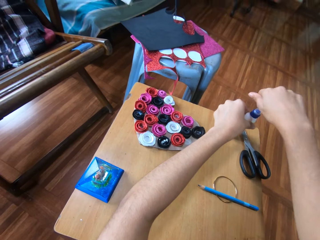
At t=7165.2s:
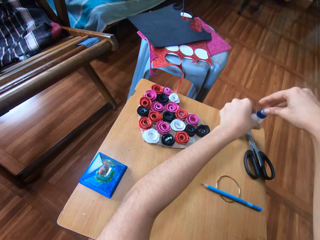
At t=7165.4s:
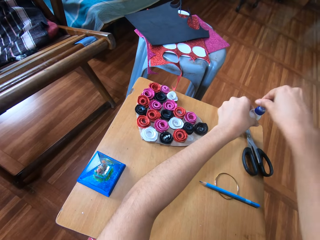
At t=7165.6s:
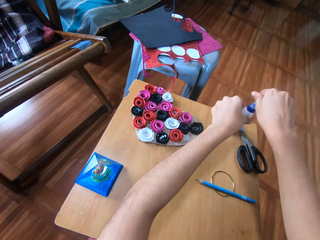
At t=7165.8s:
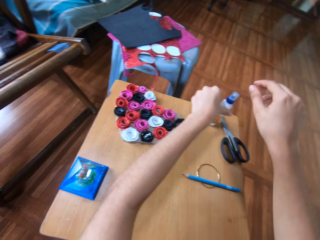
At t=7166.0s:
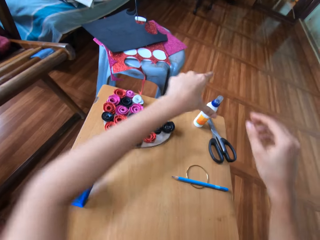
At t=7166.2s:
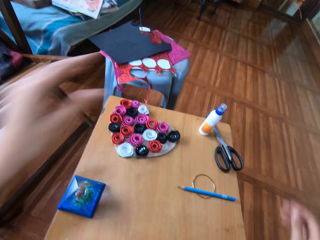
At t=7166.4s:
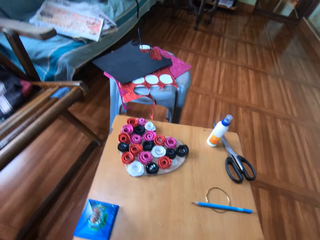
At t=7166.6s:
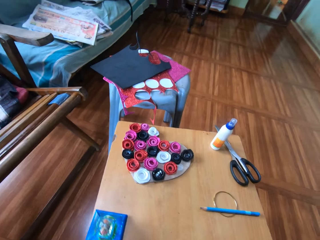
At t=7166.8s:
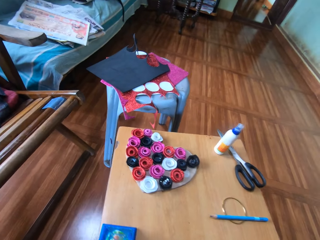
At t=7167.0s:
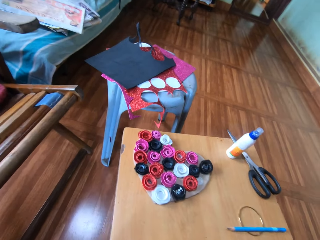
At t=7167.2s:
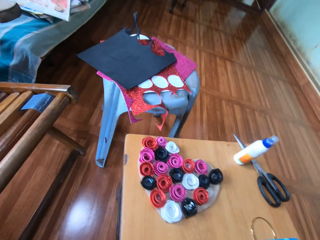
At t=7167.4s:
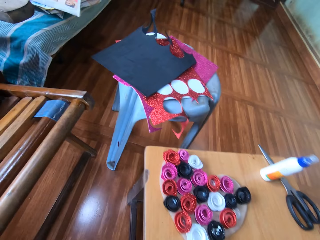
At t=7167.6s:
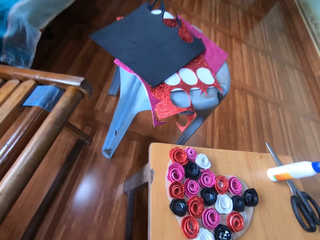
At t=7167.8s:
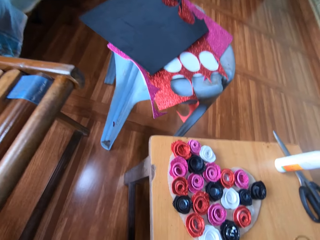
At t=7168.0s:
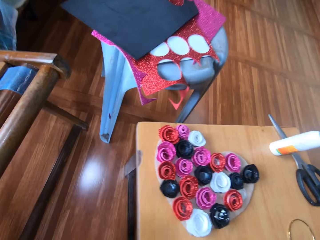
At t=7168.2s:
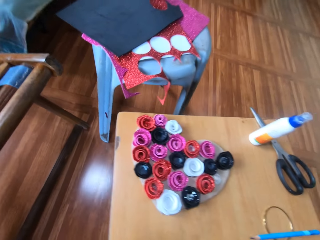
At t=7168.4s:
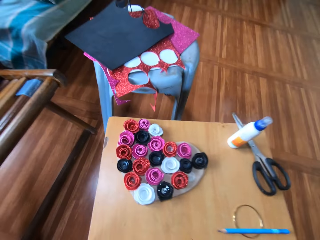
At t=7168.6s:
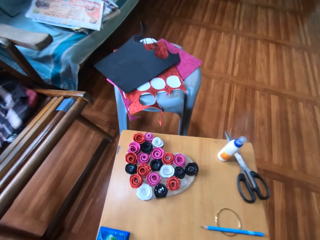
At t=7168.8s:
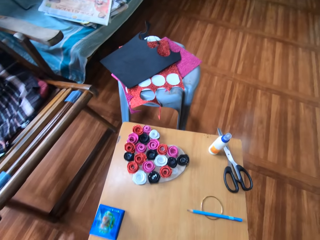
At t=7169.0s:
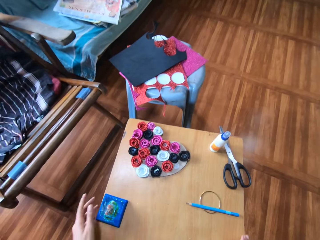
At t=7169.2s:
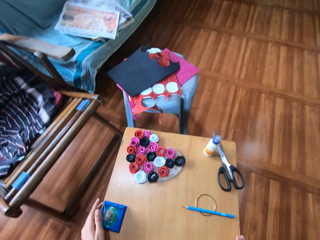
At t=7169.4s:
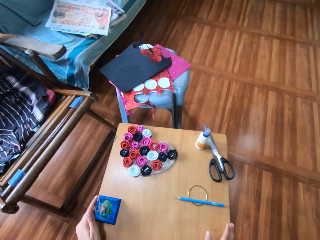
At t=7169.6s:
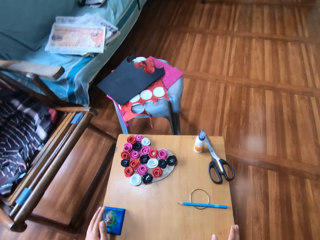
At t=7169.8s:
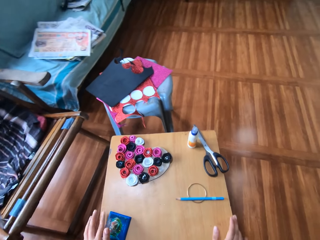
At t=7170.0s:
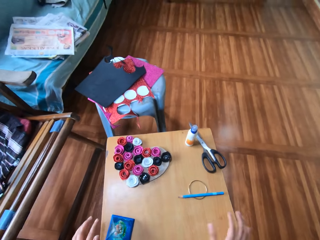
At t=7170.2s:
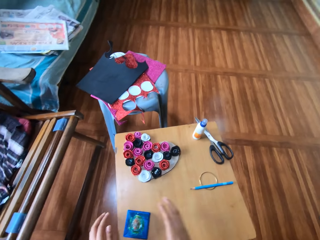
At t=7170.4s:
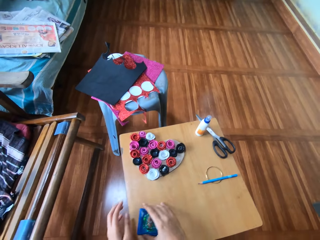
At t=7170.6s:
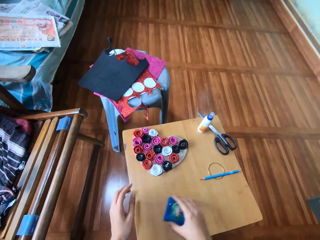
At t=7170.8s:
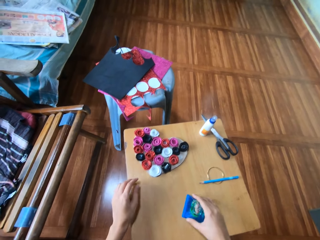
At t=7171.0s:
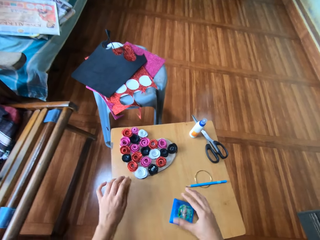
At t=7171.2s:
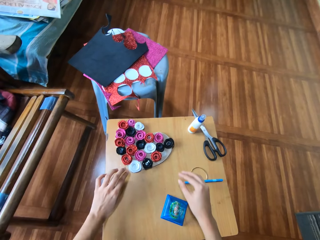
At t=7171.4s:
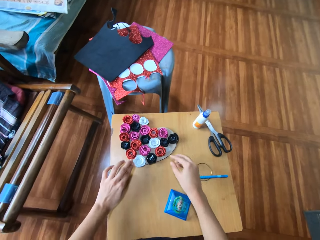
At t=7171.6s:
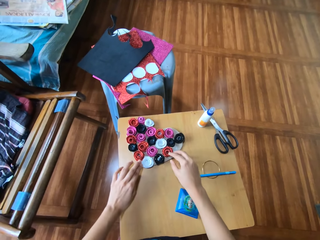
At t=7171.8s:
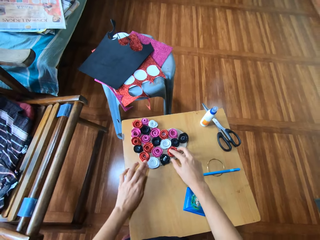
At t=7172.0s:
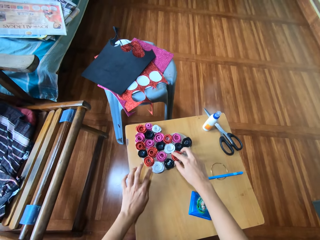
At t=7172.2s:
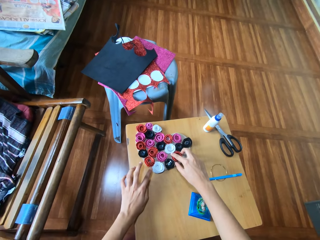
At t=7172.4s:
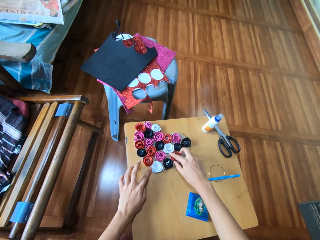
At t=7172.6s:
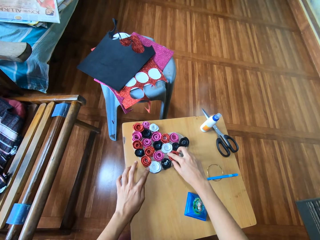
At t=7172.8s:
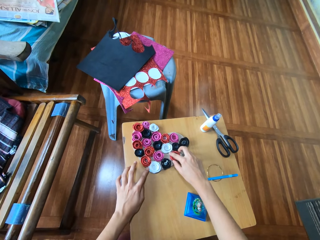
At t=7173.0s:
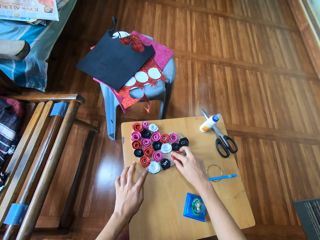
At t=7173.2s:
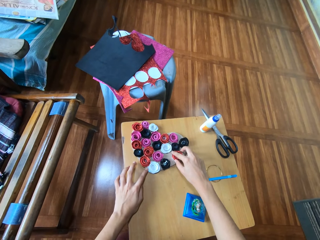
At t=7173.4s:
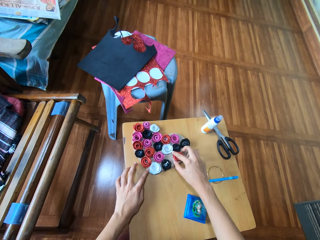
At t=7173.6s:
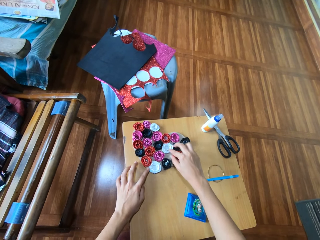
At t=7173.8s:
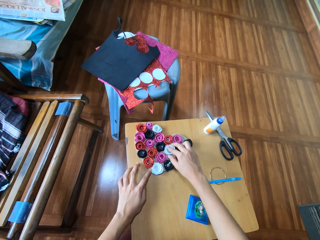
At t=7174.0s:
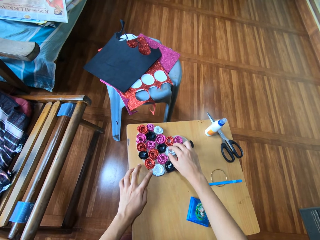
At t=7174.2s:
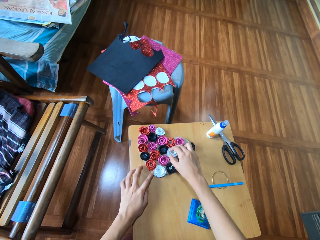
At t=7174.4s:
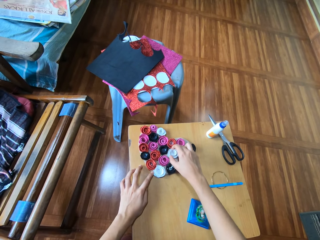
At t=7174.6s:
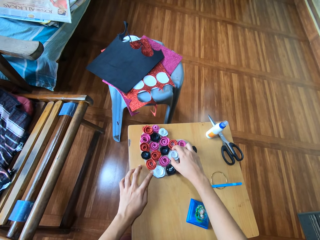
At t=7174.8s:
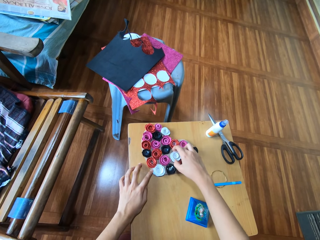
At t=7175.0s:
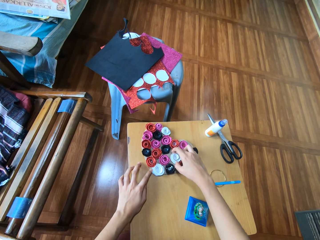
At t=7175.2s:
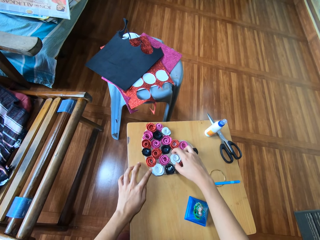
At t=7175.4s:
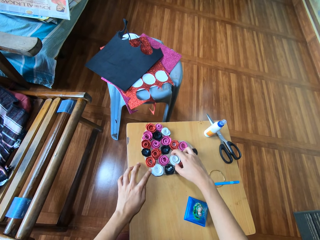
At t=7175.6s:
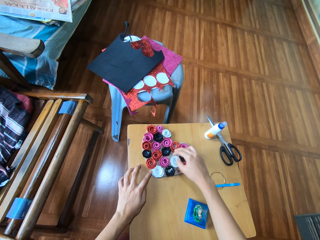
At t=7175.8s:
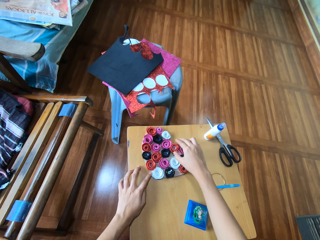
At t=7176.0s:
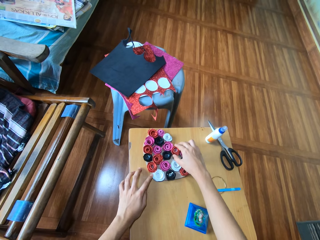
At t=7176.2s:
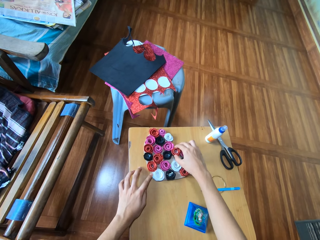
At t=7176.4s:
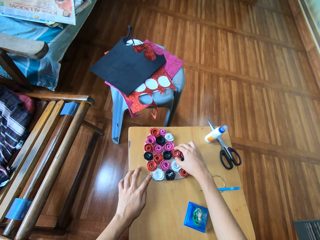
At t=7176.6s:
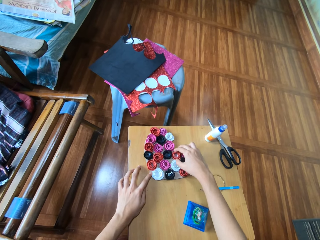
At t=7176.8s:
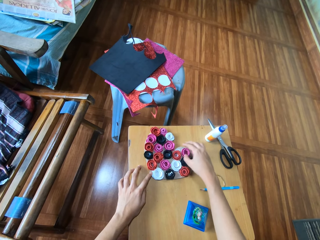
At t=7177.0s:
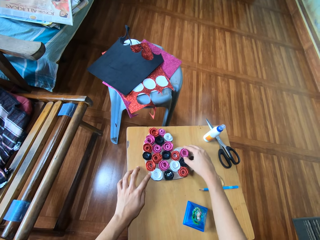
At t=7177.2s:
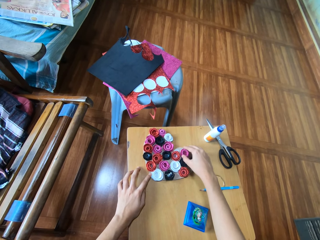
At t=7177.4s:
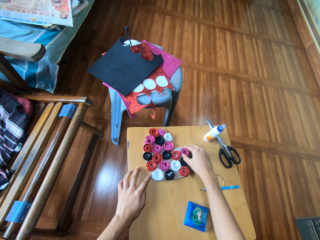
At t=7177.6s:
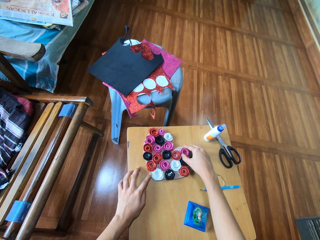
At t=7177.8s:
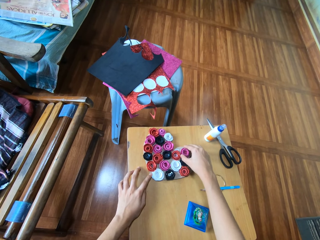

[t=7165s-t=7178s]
The camera wearer places her left hand beside the pyramidal structure. She drags the pyramidal structure on the wooden table with her right hand. She adjusts the position of the flower-like glitter papers on the carton paper on the wooden table with her right hand.

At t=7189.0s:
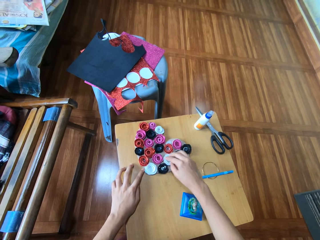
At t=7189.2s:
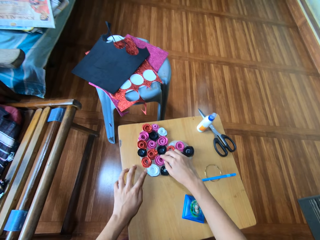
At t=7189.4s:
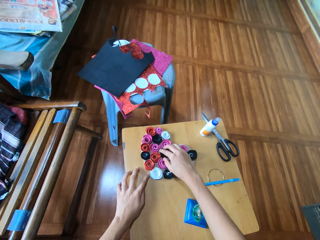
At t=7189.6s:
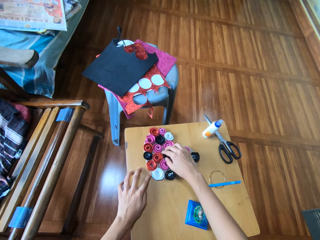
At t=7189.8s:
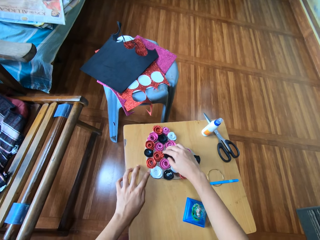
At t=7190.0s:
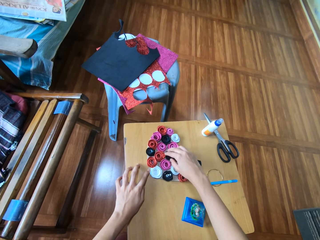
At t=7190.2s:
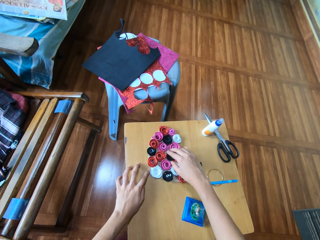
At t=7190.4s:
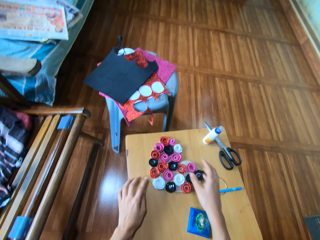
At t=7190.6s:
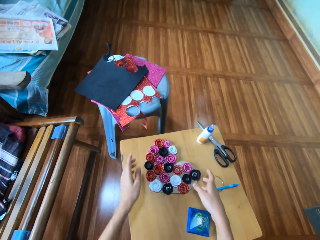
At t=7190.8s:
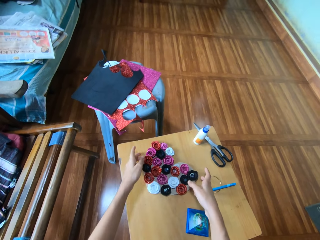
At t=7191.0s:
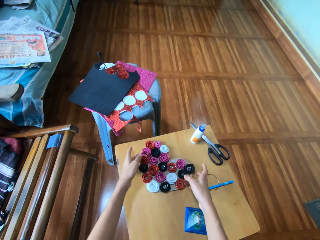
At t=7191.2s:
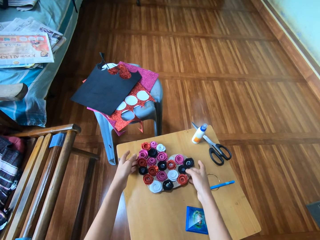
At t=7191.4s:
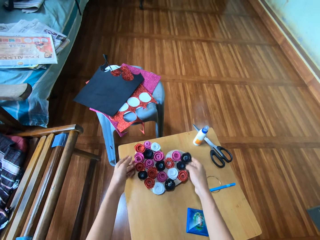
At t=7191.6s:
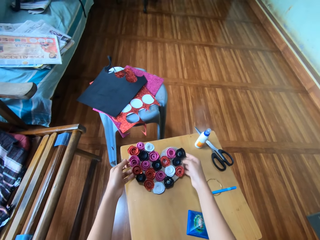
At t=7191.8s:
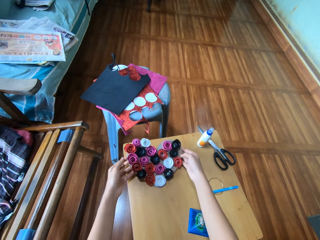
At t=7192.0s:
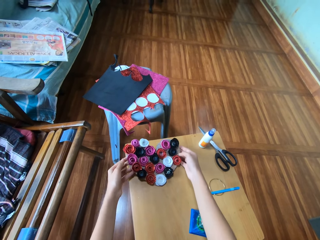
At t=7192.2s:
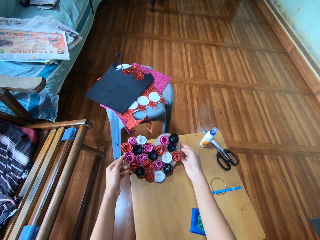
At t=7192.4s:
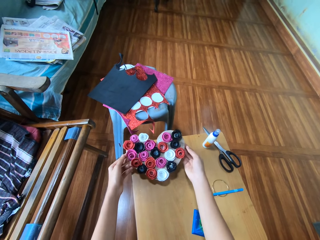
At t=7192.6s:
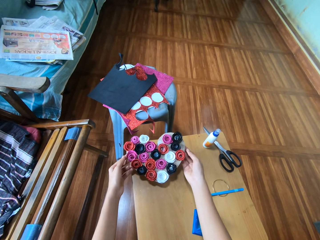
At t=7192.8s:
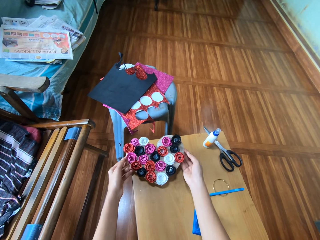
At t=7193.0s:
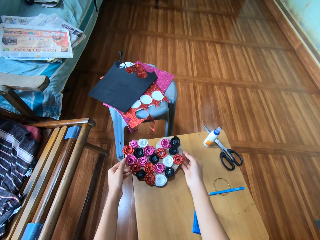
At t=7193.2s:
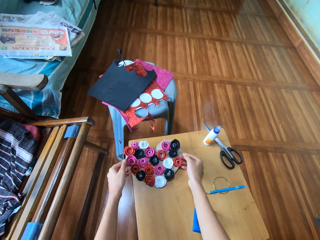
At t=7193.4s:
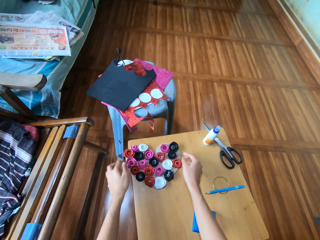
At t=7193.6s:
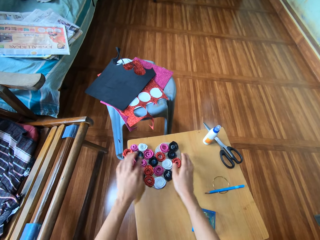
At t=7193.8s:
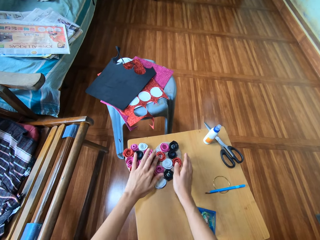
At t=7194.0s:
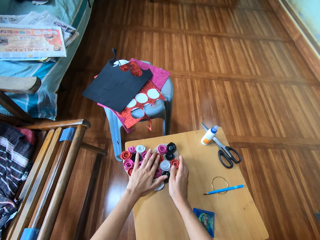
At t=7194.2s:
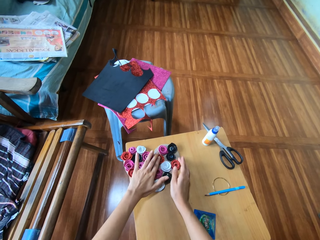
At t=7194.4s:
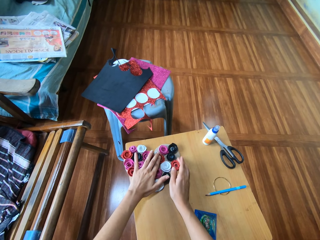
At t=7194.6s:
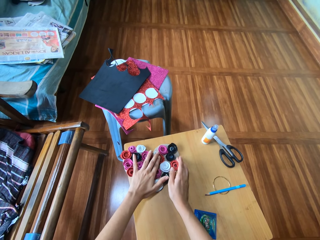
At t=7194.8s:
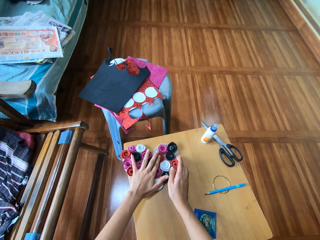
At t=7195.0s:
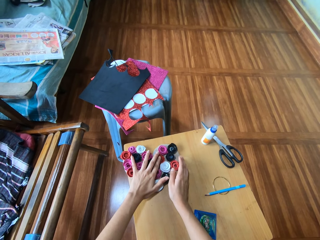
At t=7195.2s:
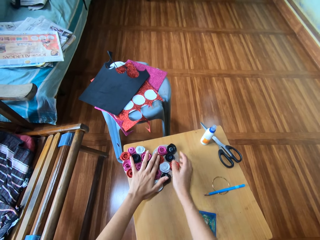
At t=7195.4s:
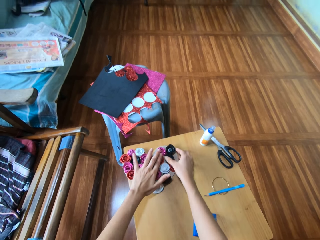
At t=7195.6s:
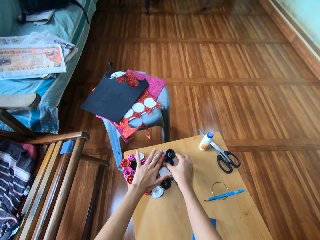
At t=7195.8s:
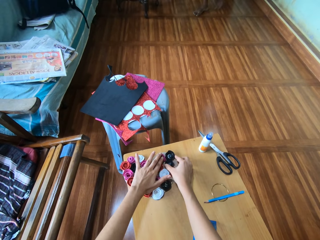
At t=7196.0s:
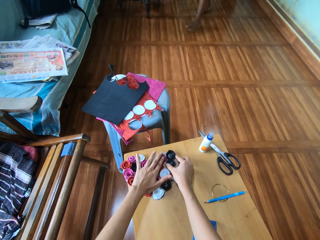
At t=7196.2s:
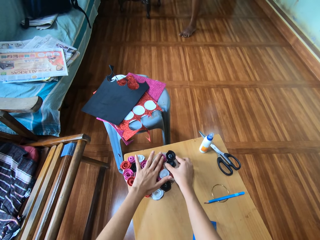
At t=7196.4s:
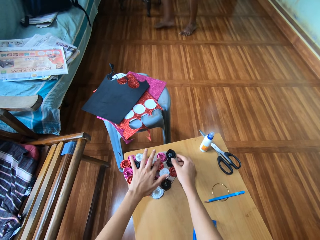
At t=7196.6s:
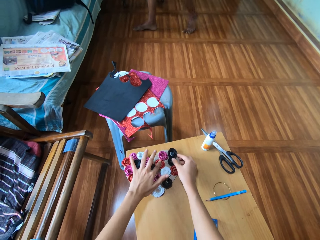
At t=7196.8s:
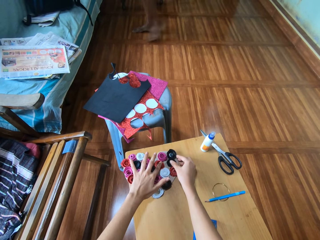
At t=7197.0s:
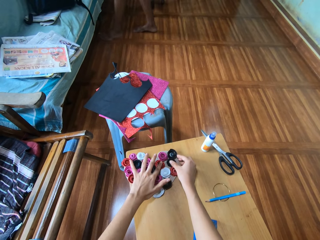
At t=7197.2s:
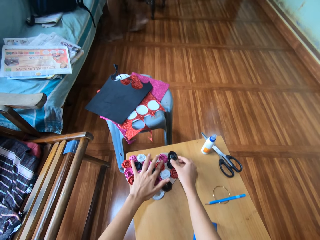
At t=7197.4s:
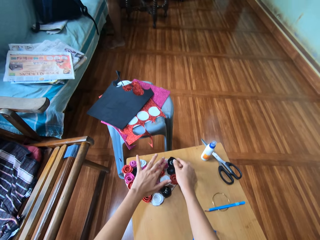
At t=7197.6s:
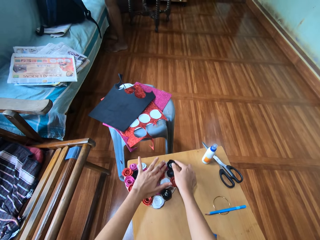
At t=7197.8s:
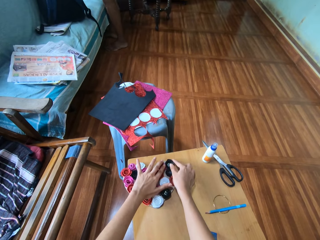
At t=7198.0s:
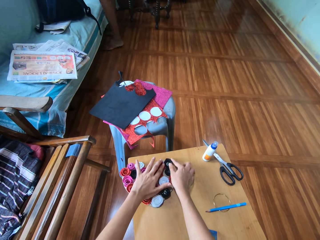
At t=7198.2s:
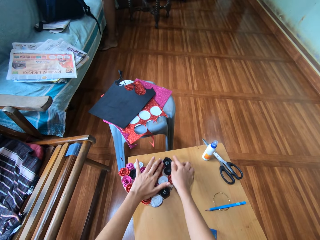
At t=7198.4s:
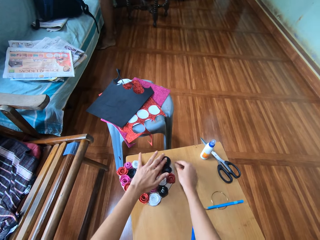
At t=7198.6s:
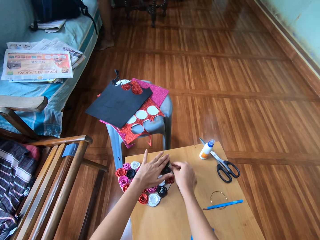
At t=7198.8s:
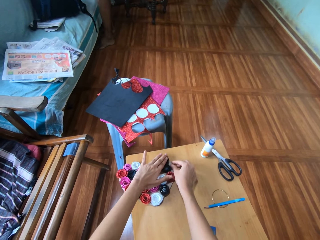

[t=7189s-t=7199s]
The camera wearer lifts the crafted paper flower ribbons up. She holds the carton paper with both hands. She puts the crafted paper flower ribbons on the table. She touches the pink roll of craft paper on the heart cardboard with her left hand. She moves the first and second black rolls of craft paper on the heart shaped cardboard with her right hand. A man walks into the room. The camera wearer touches the second red roll of craft paper on the heart shaped cardboard with her left hand. She adjusts the second black roll of craft paper on the heart shaped cardboard with her right hand. She adjusts the first black roll of cardboard on the heart shaped cardboard with her right hand. She adjusts the pink roll of craft paper on the heart shaped cardboard with her left hand.
